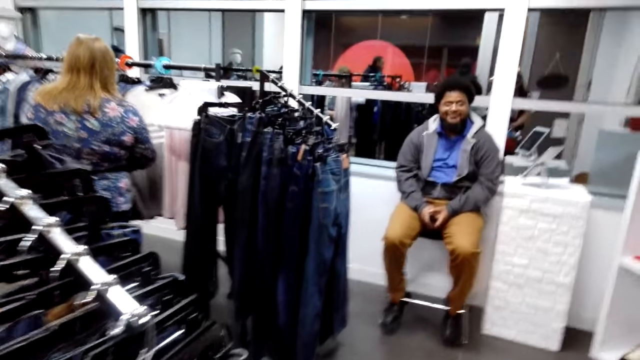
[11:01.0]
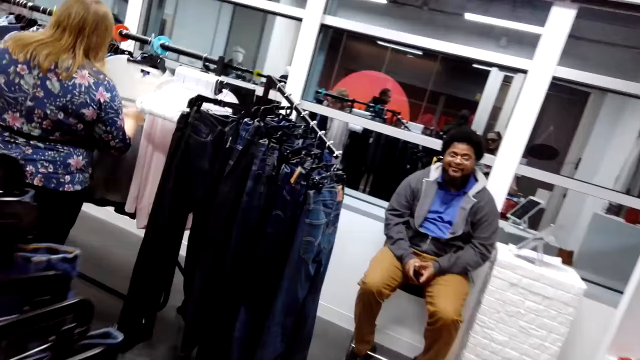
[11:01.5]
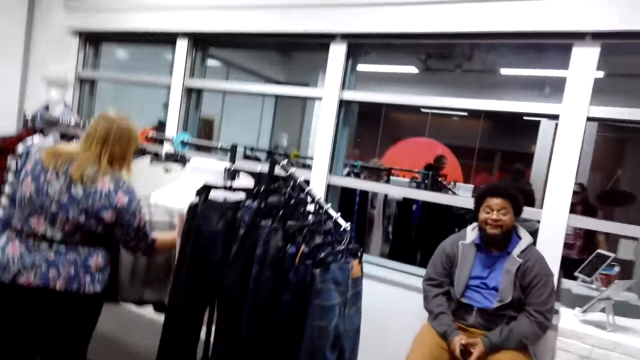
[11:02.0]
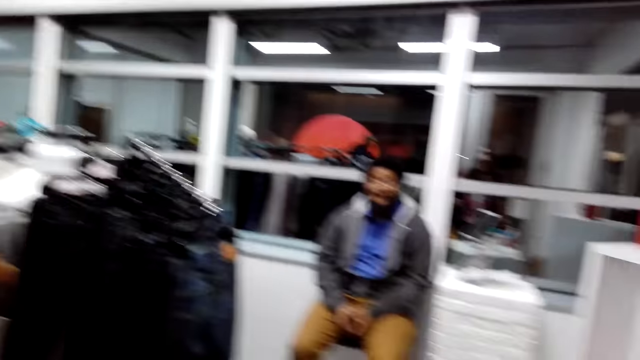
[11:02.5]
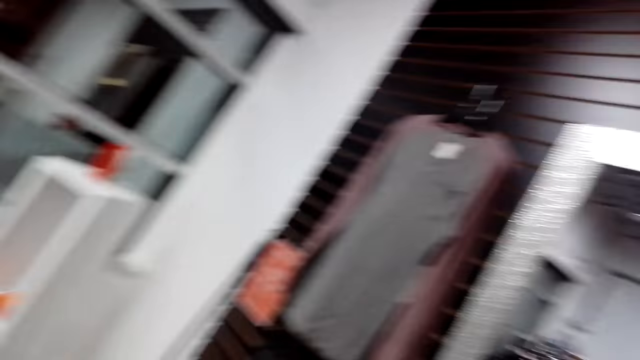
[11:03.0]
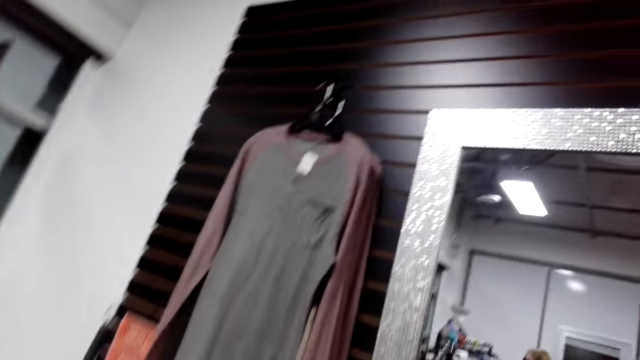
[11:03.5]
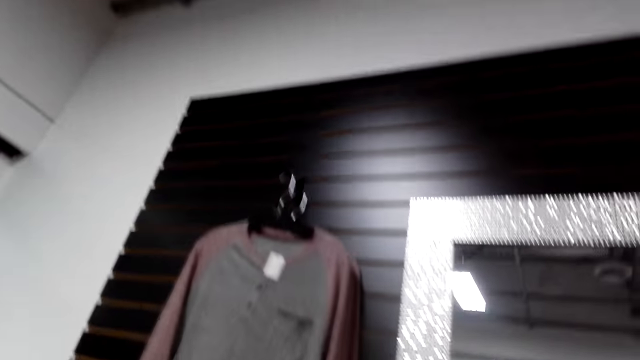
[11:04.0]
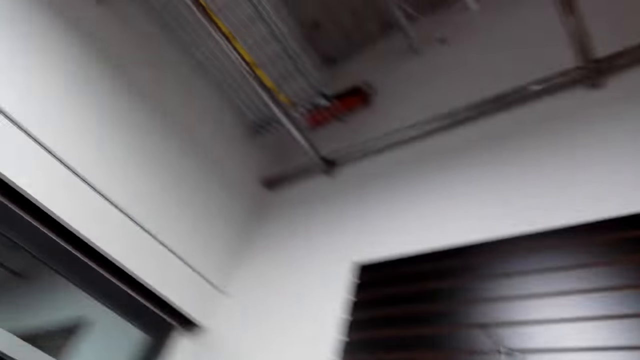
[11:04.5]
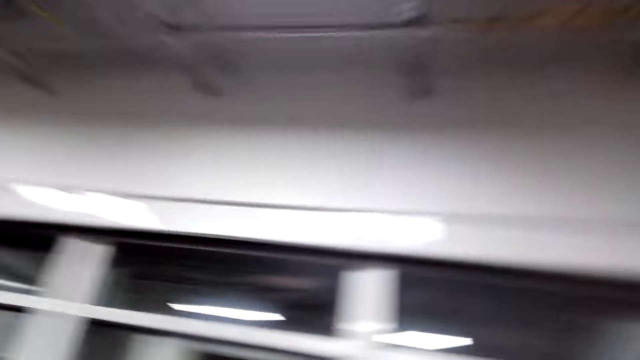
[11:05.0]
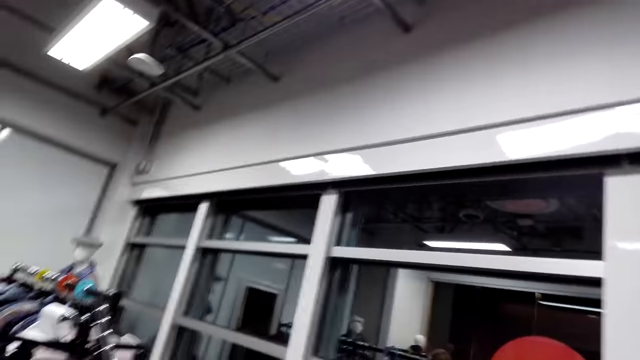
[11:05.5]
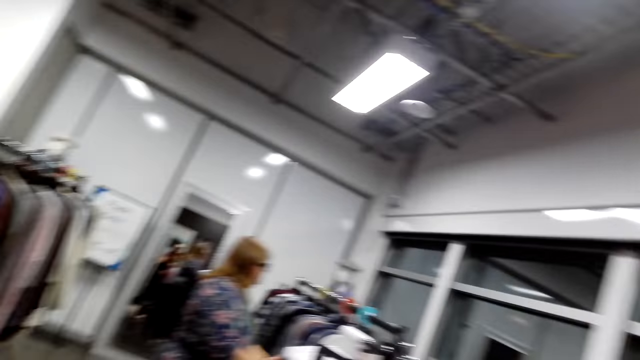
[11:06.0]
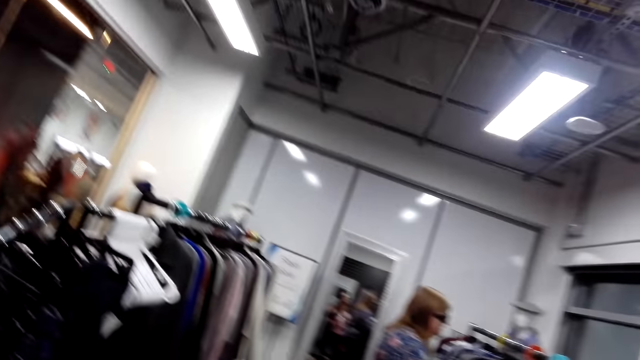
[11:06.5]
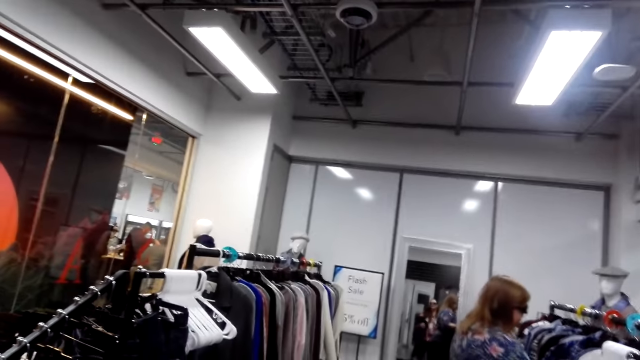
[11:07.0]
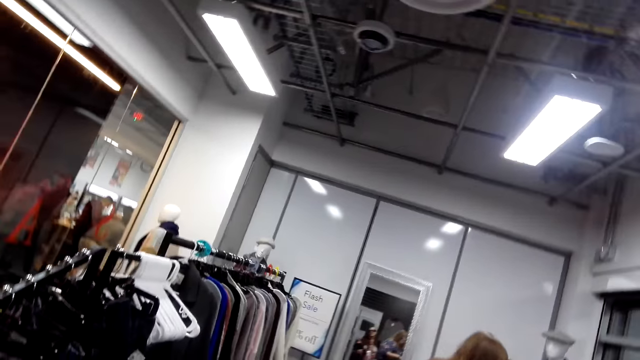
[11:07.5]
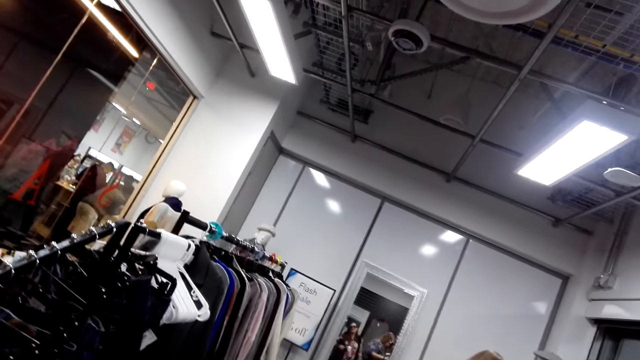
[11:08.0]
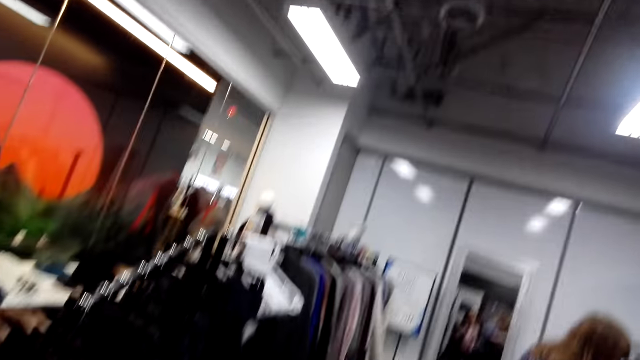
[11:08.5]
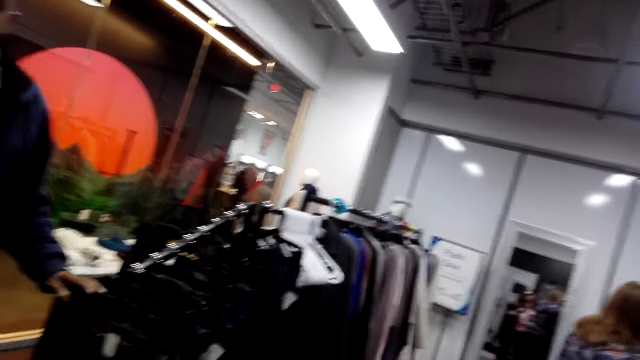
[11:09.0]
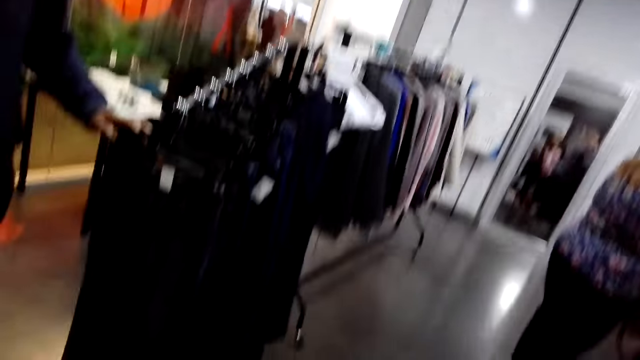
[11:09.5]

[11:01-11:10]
A lady looks at the clothes. The camera wearer looks around, steps forward, looks around and steps forward. They talk to someone. The lady looks at the clothes. The camera wearer looks around.

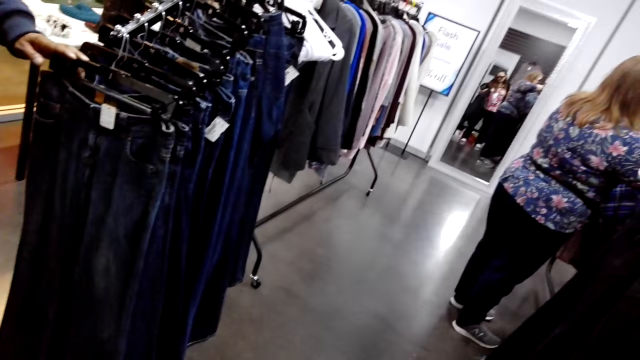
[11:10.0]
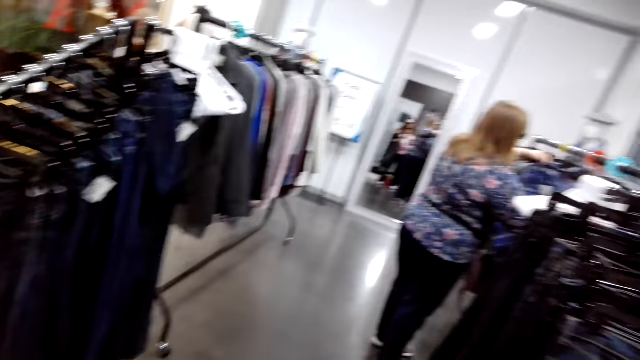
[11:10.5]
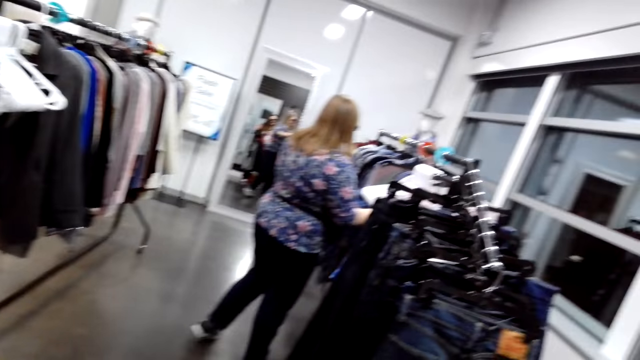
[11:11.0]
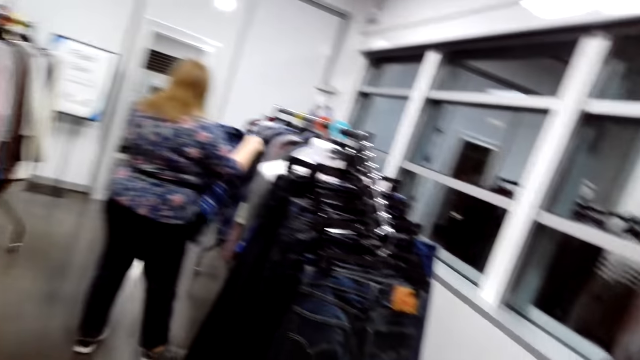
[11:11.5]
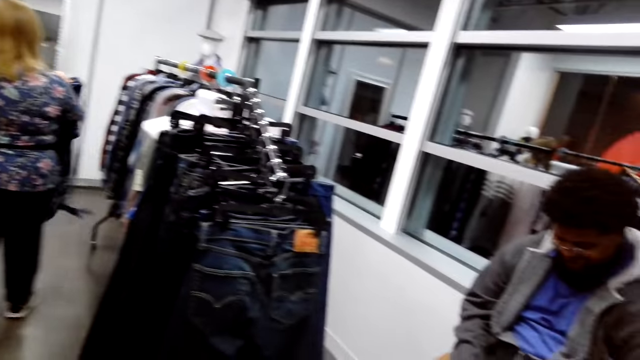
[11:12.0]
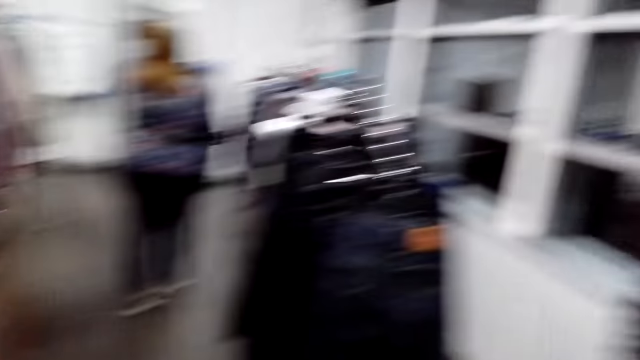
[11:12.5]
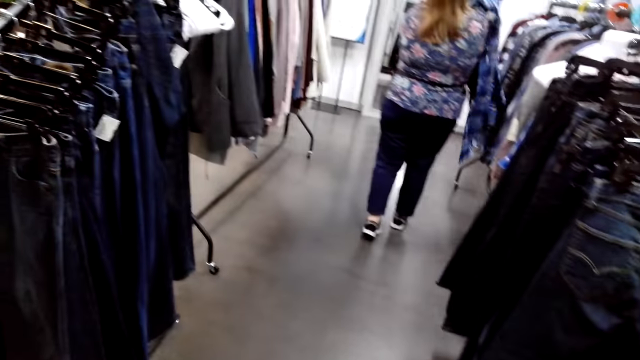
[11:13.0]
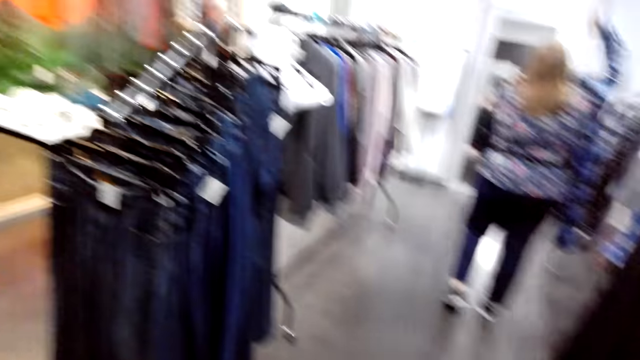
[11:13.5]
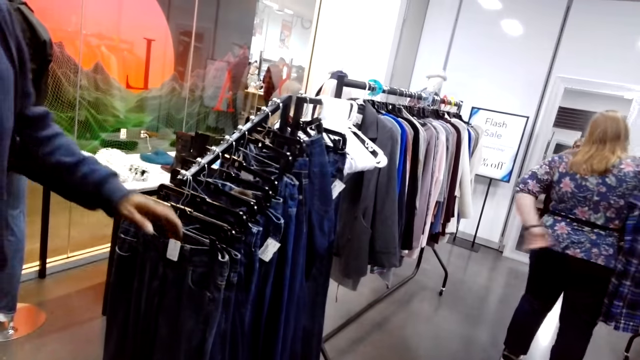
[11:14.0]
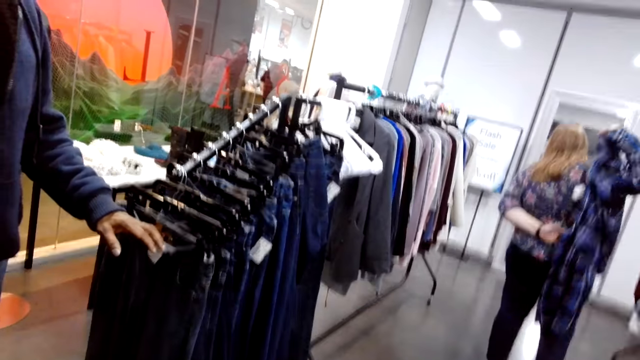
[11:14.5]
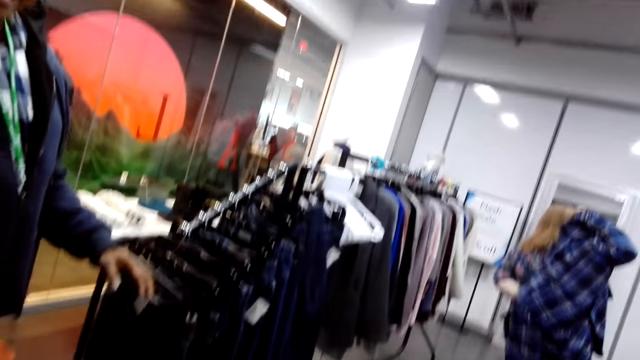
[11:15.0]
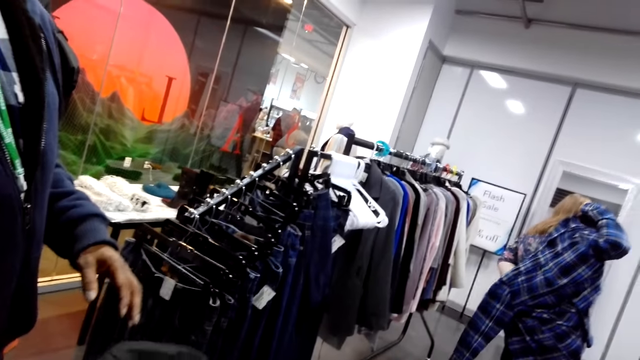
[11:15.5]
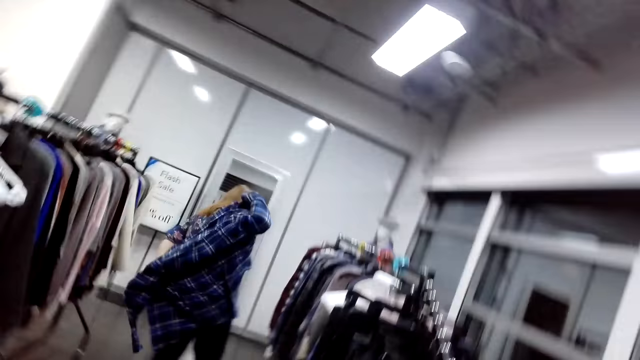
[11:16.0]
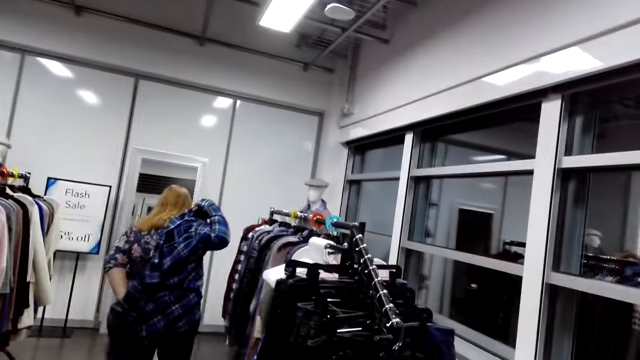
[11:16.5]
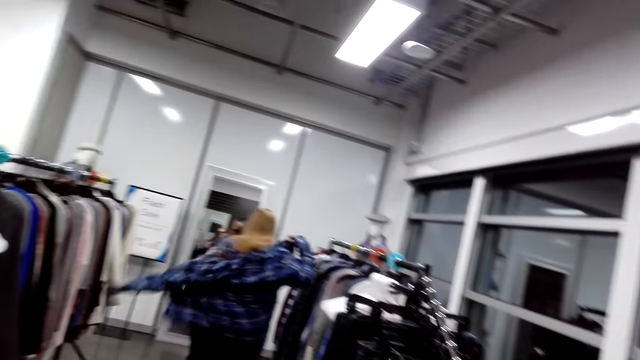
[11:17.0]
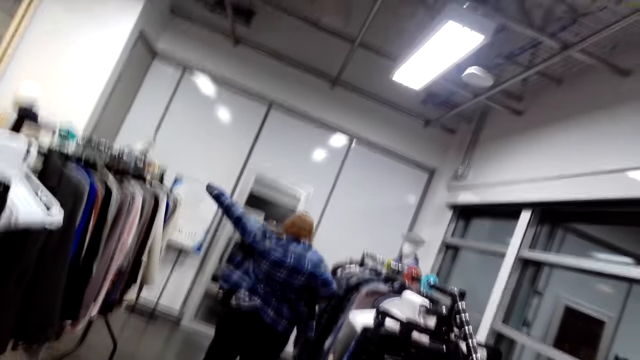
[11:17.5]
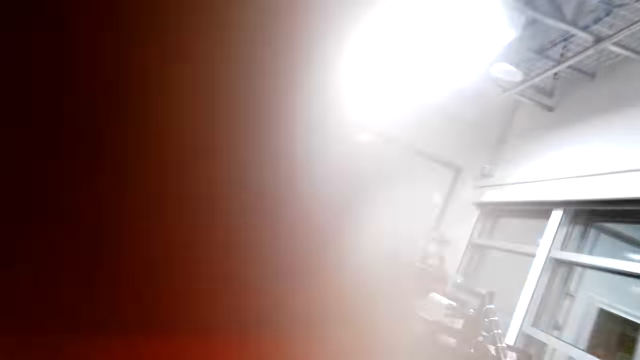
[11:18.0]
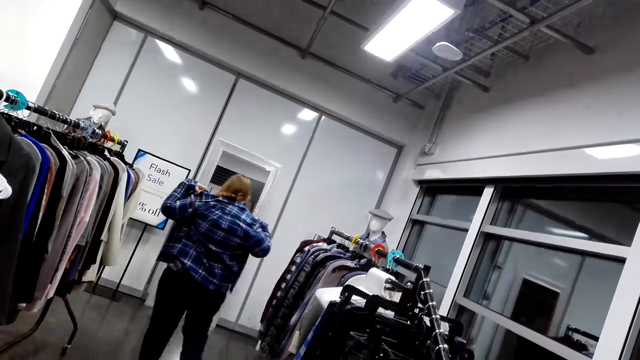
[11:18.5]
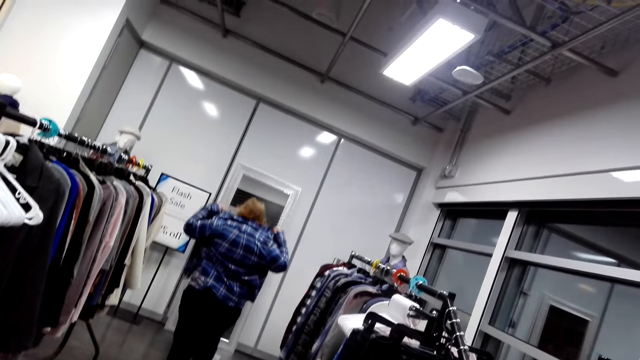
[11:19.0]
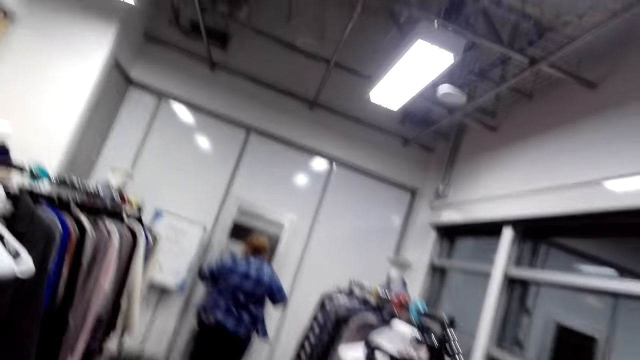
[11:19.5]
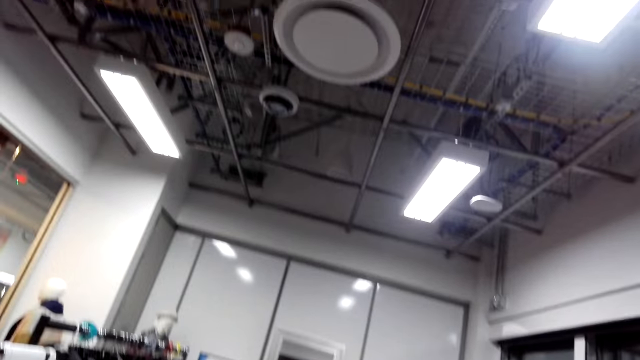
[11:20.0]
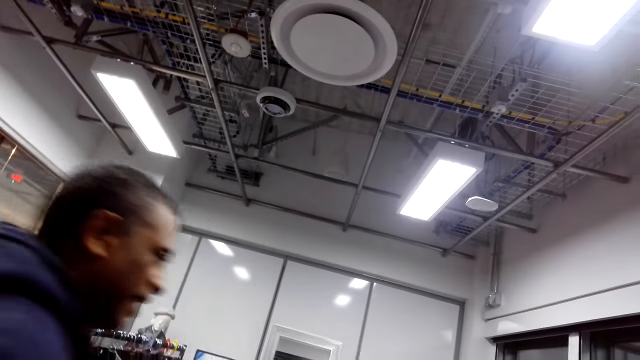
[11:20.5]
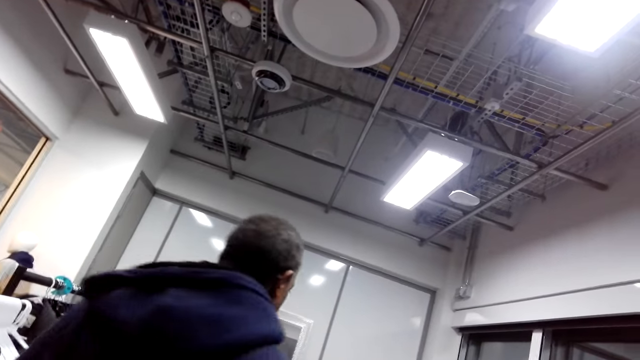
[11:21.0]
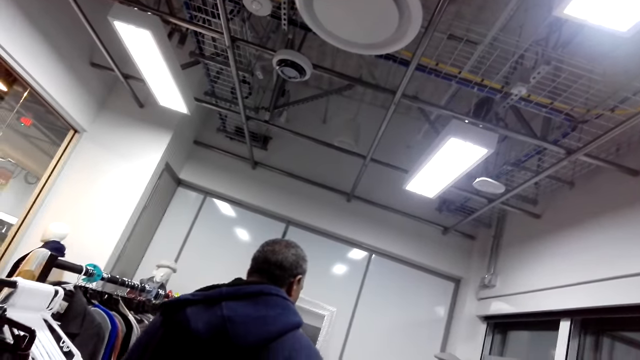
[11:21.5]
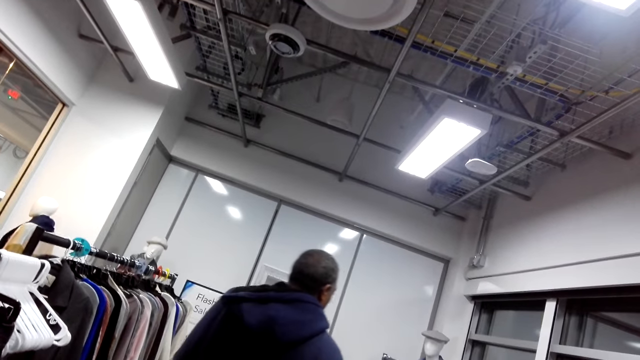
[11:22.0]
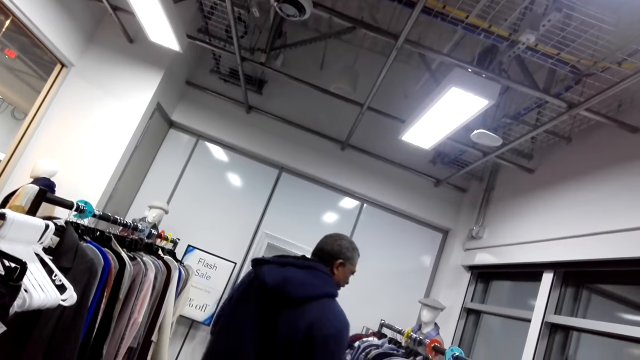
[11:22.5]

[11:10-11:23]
A man looks at the clothes. The camera wearer looks around. A lady picks up the cloth. The camera wearer looks at the cloth. The lady puts on the cloth. The man looks at the clothes. The camera wearer looks around and moves the hand. The lady straightens the cloth. The camera wearer looks around. Another man steps forward.
